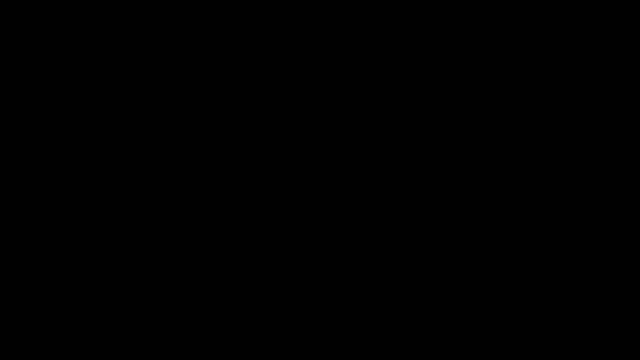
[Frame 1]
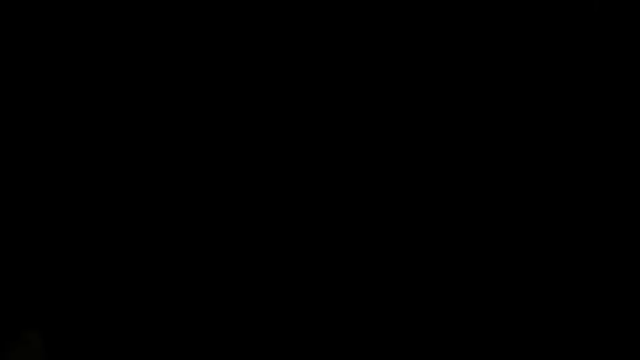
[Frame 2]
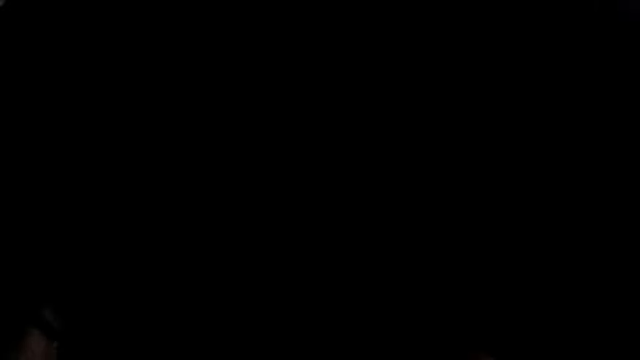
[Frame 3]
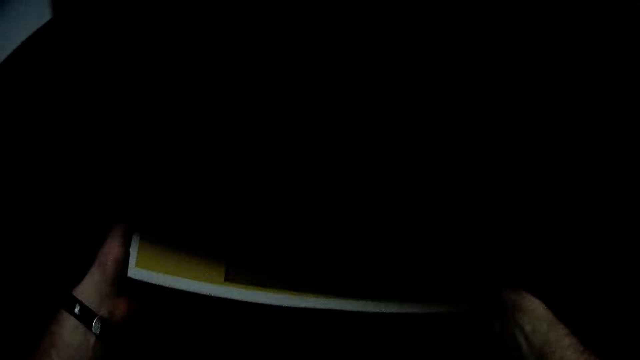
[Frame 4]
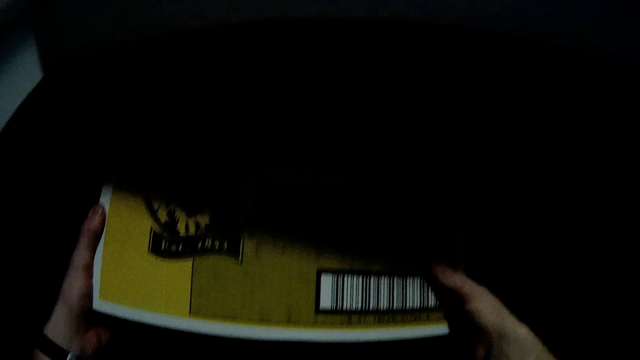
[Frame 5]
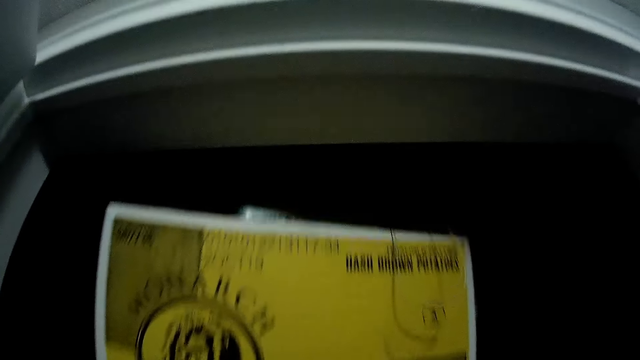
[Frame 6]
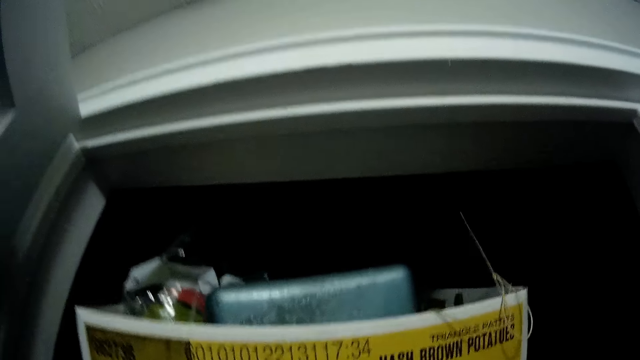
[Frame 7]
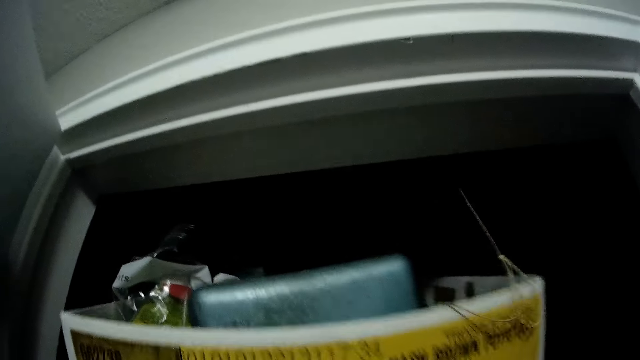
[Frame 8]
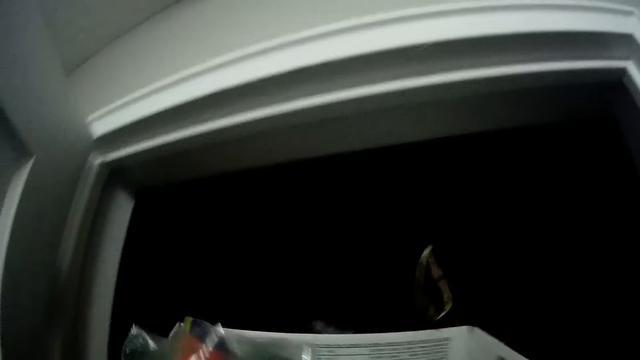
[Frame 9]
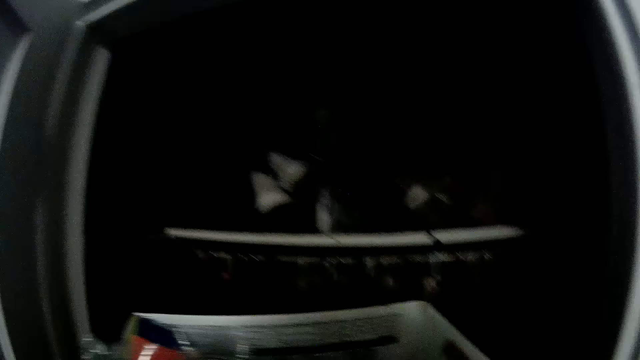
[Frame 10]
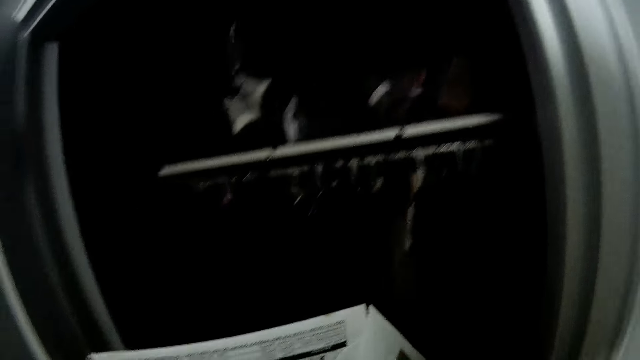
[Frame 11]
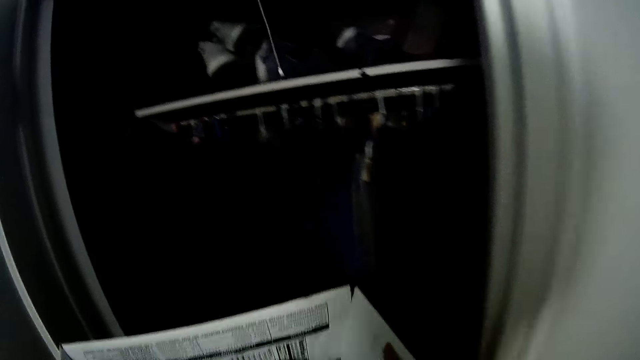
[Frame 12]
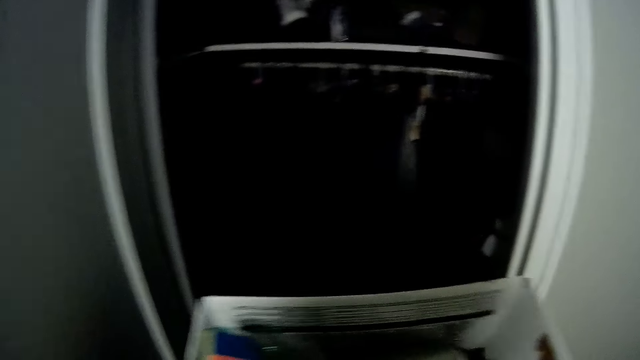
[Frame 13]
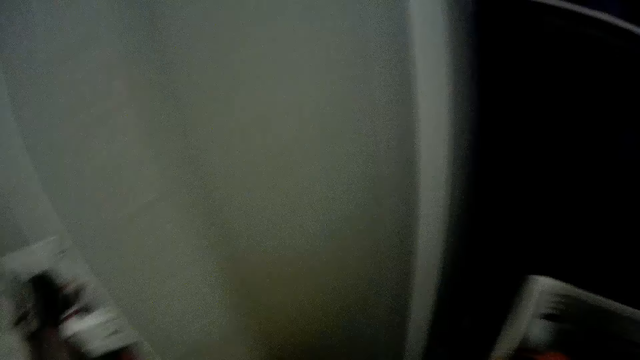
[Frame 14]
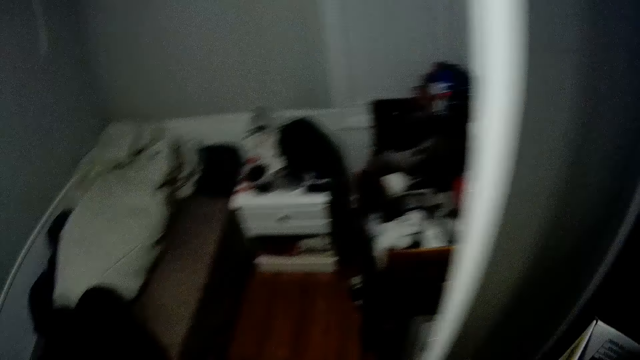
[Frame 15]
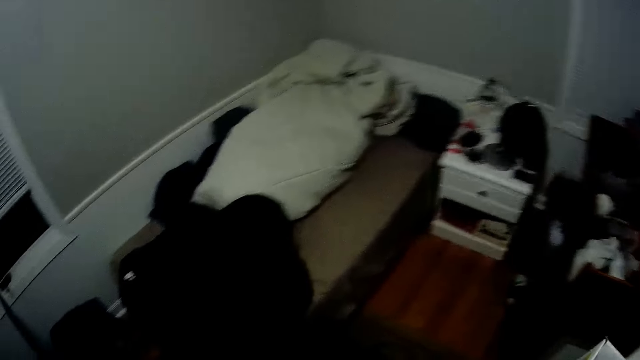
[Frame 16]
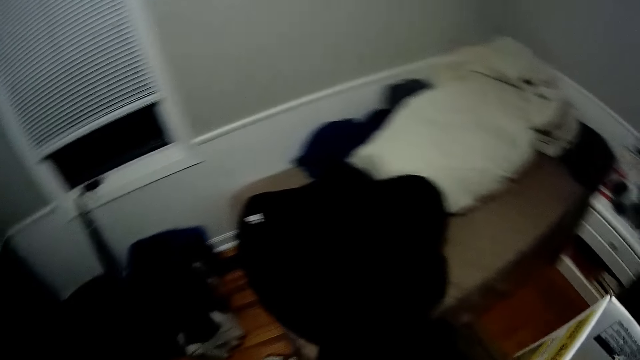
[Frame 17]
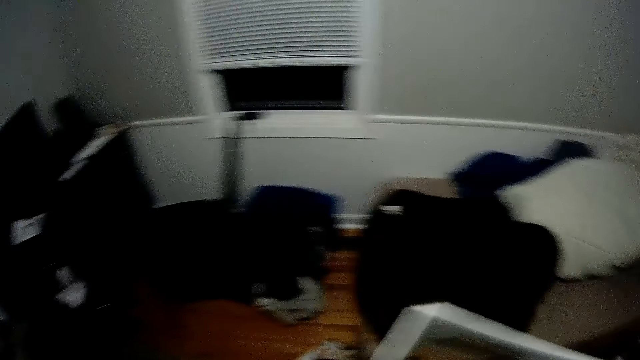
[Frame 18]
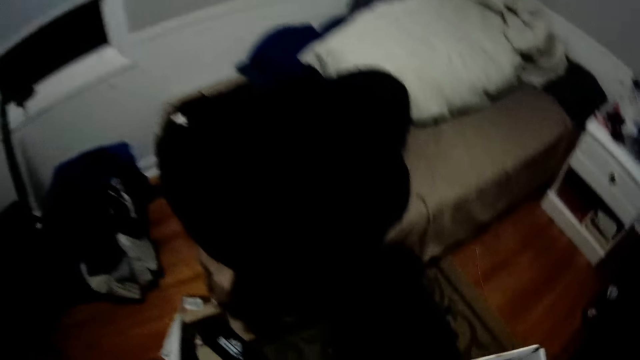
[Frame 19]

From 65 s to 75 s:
The camera wearer picks up a carton or box in a wardrobe in a room with both hands. They hold the box. They walk in the room.

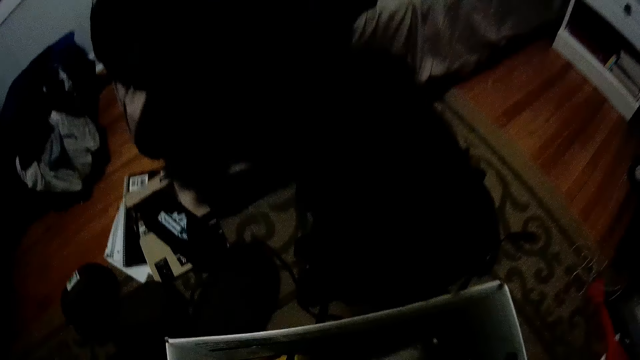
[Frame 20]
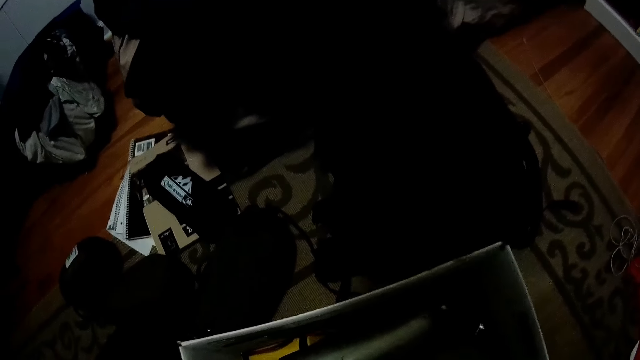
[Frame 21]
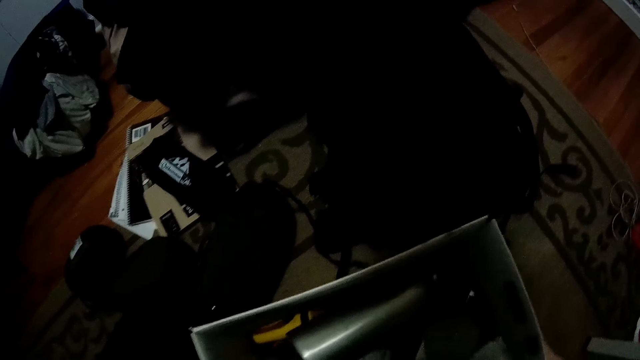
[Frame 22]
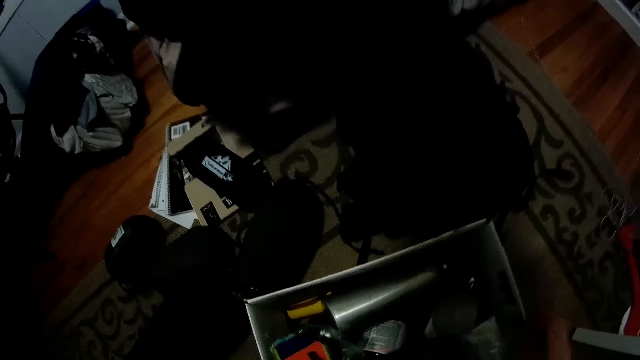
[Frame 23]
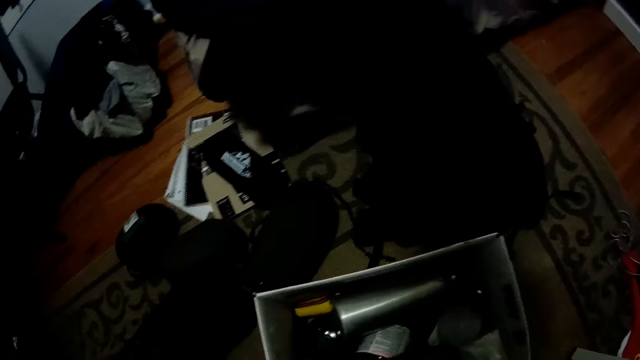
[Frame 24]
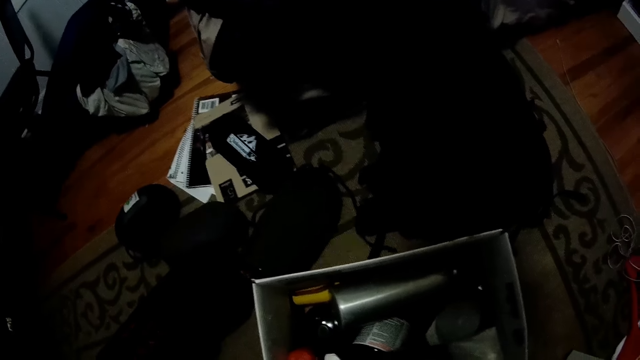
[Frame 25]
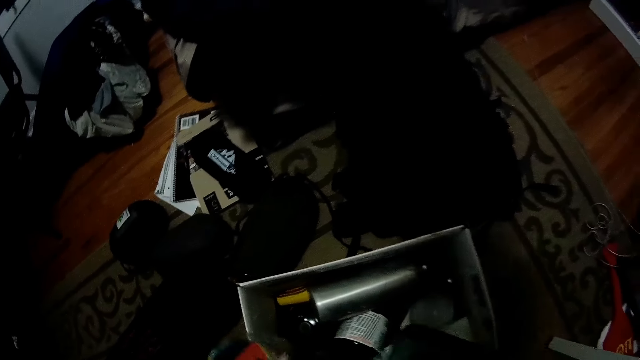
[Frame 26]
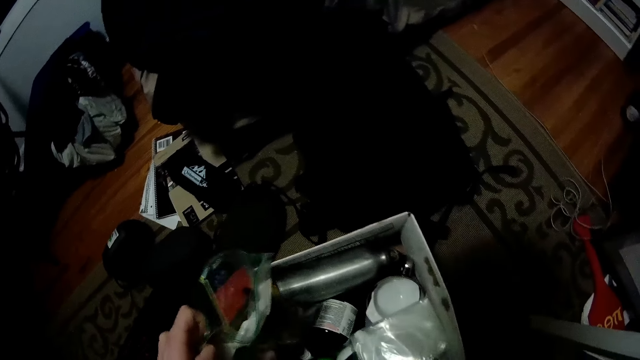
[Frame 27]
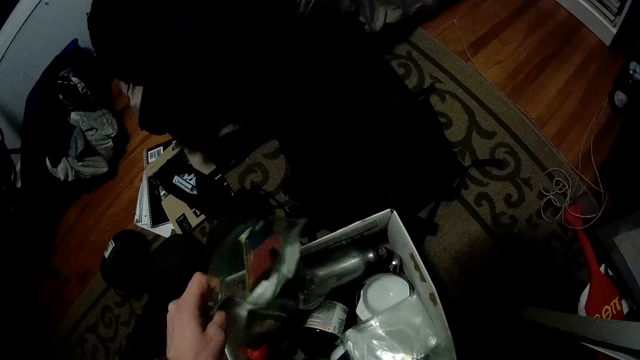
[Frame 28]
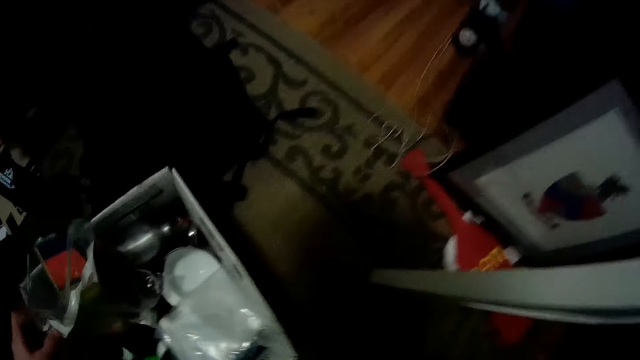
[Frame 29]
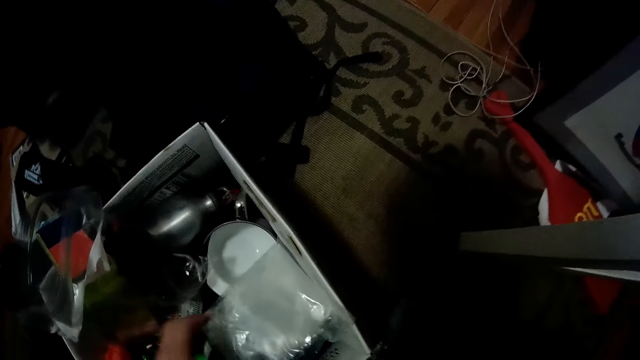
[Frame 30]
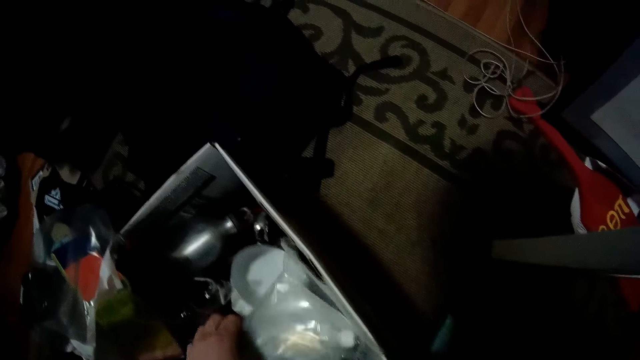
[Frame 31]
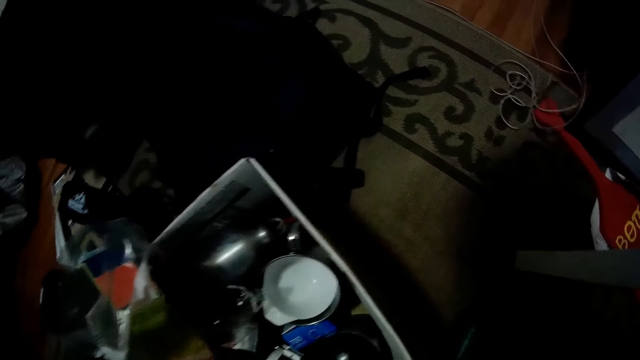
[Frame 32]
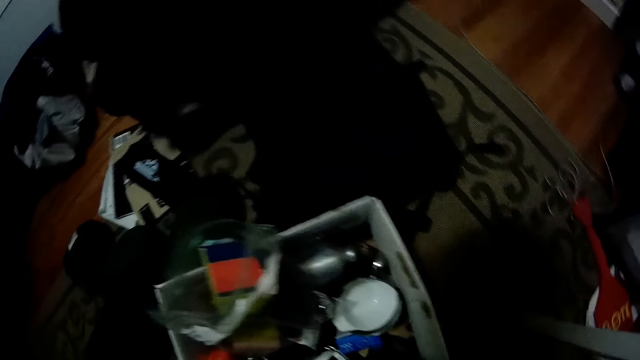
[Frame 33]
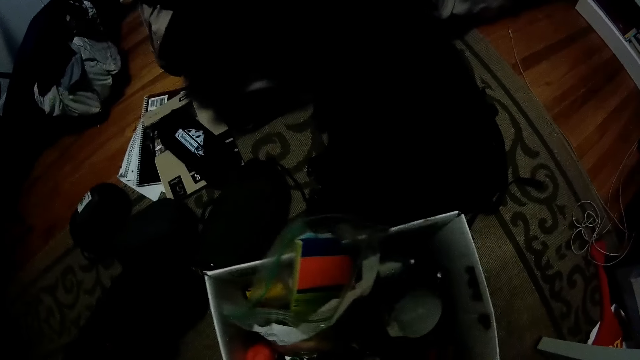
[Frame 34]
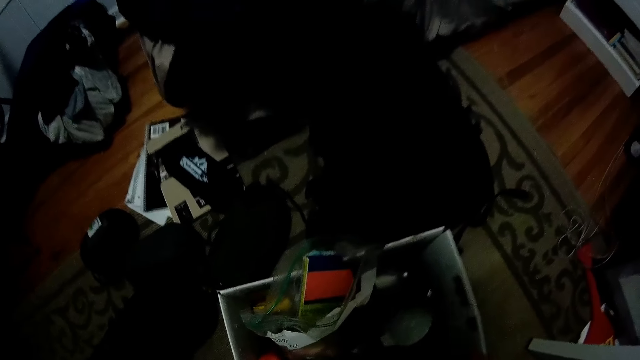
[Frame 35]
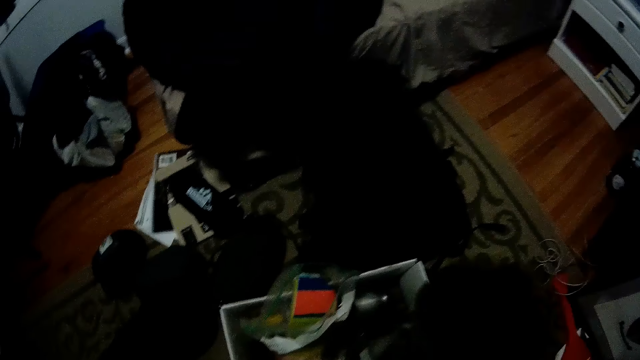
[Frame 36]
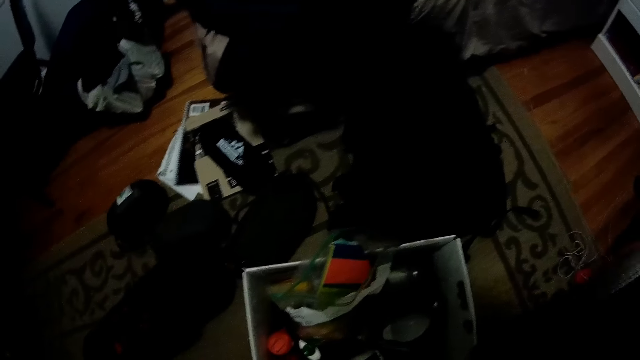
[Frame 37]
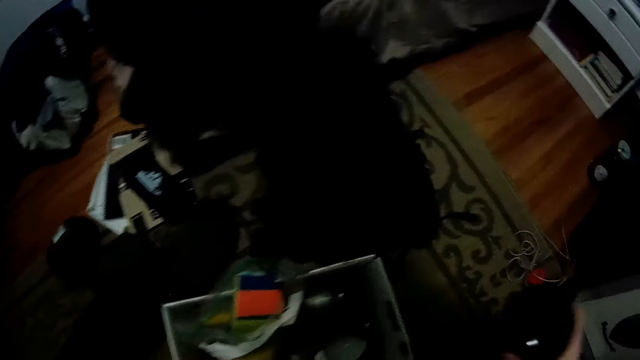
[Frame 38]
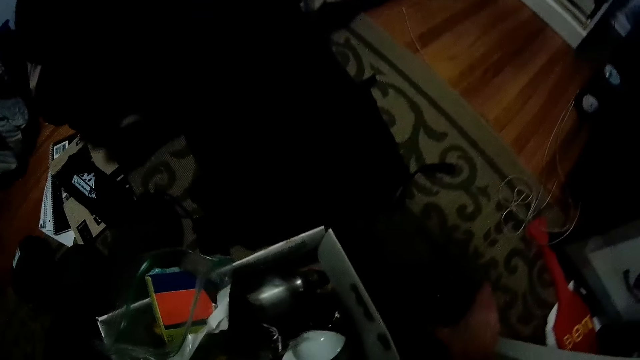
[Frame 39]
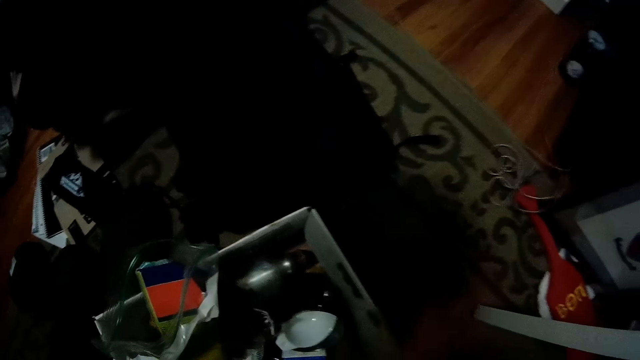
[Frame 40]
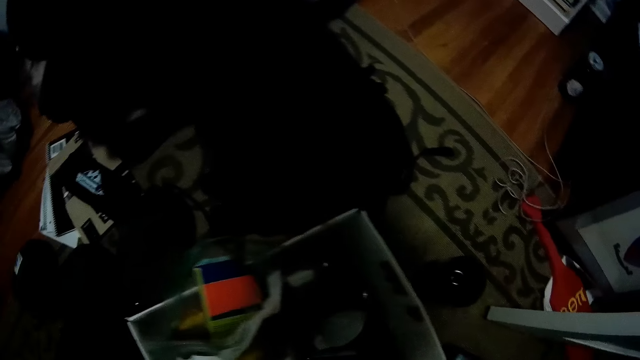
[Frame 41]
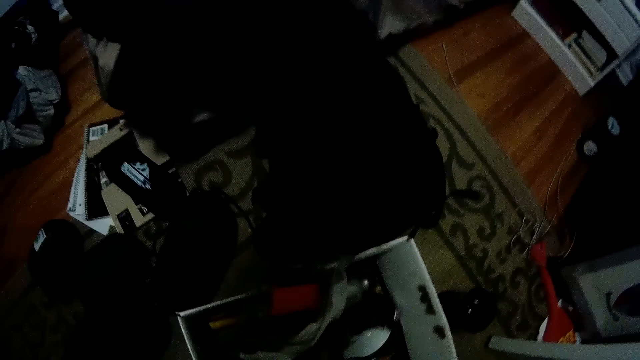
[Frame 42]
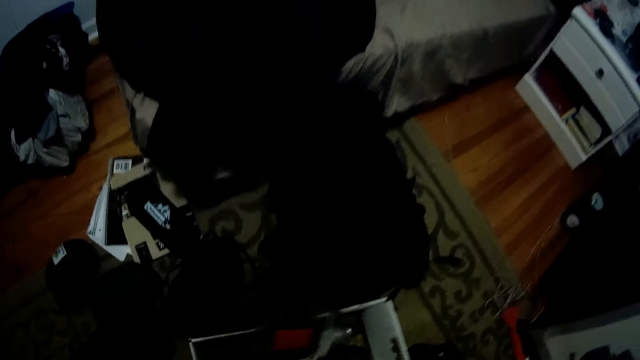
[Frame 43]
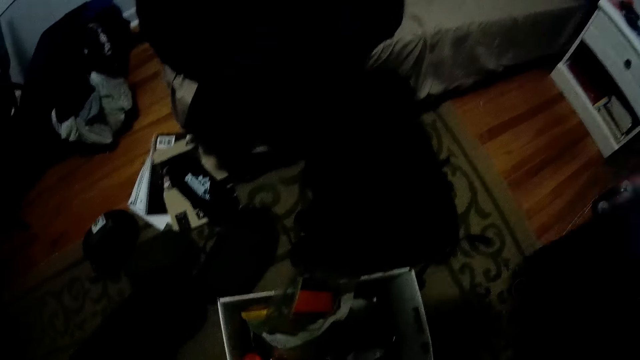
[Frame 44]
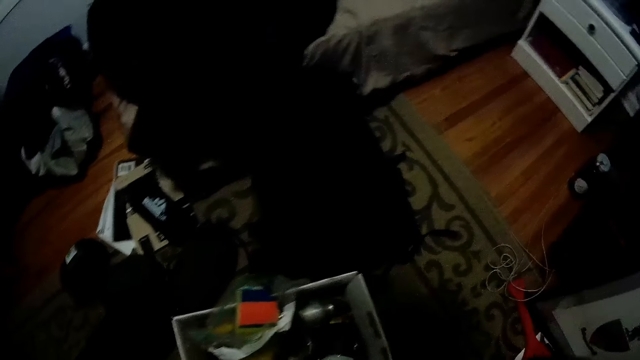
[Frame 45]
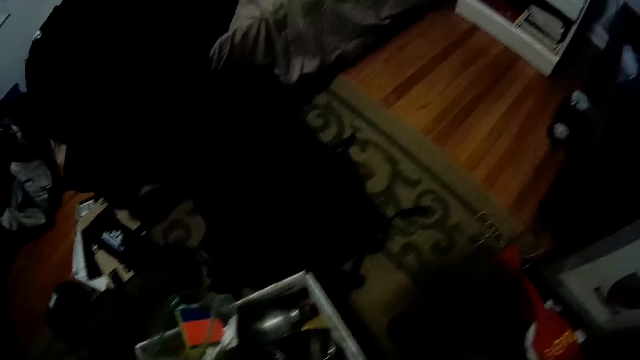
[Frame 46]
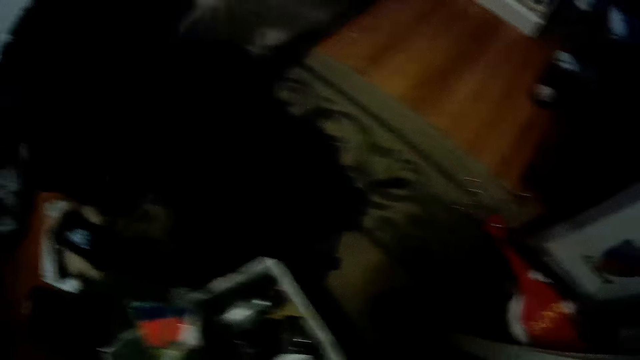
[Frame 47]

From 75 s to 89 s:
The camera wearer drops the carton on the floor. He moves a bag in the carton with his left hand. He picks up a nylon in the carton with his left hand. He picks up a bottle. He shakes the bottle with his right hand. He drops the bottle on the floor. He picks up the bottle. He shakes the bottle with his right hand.
